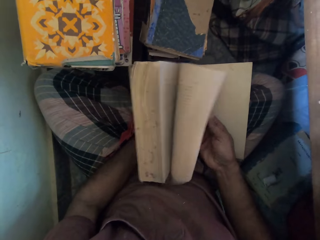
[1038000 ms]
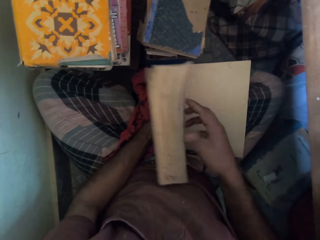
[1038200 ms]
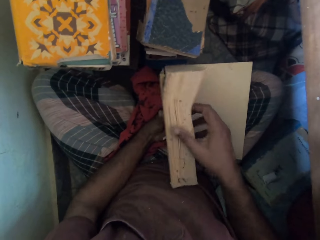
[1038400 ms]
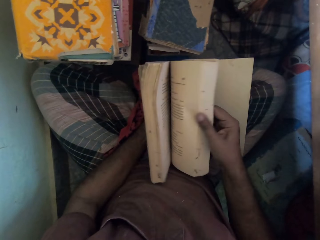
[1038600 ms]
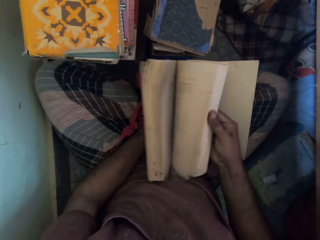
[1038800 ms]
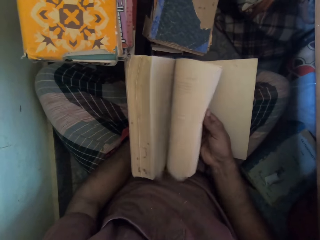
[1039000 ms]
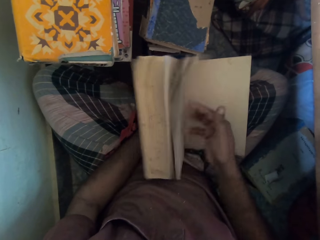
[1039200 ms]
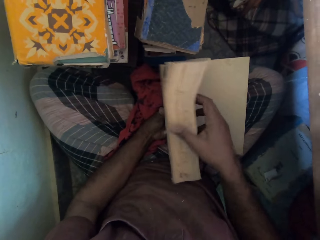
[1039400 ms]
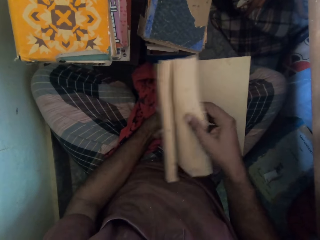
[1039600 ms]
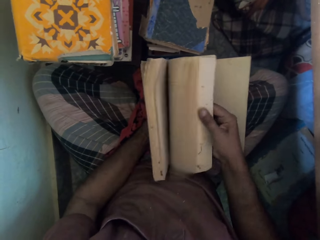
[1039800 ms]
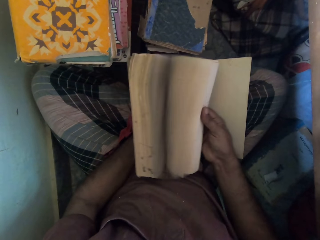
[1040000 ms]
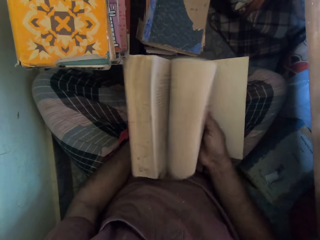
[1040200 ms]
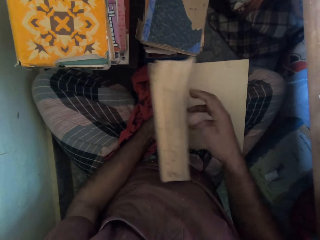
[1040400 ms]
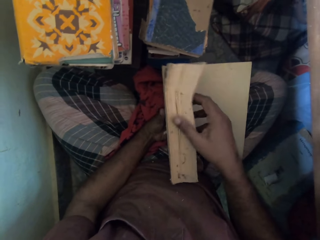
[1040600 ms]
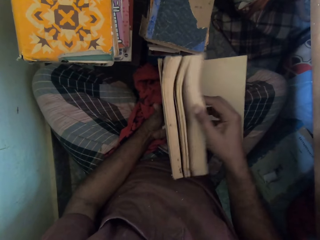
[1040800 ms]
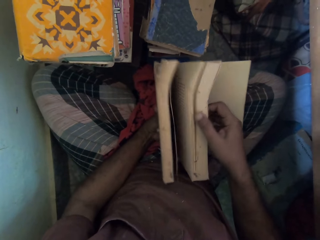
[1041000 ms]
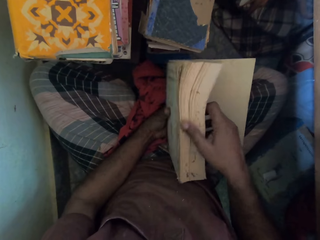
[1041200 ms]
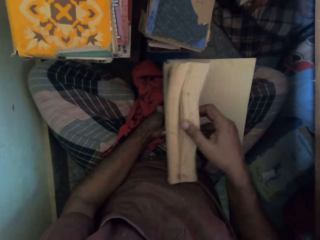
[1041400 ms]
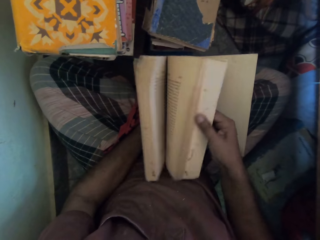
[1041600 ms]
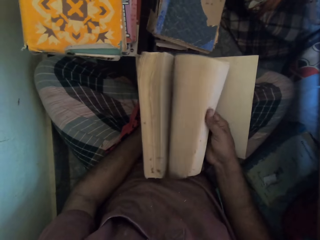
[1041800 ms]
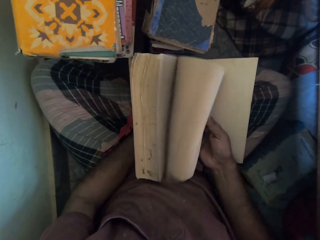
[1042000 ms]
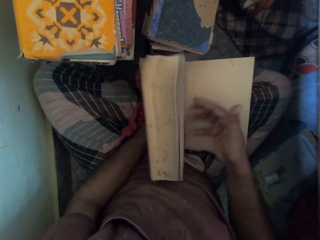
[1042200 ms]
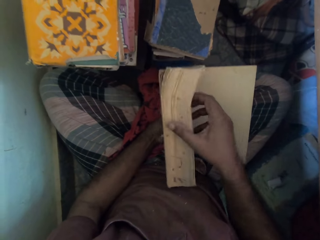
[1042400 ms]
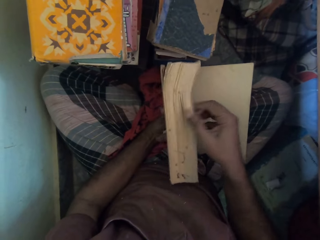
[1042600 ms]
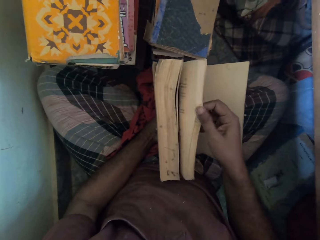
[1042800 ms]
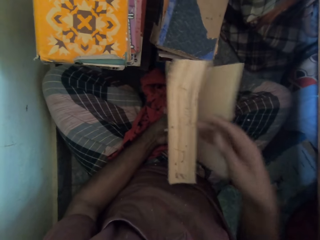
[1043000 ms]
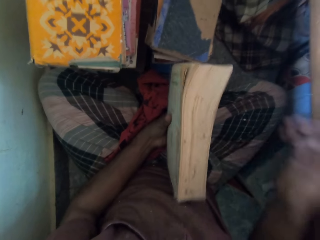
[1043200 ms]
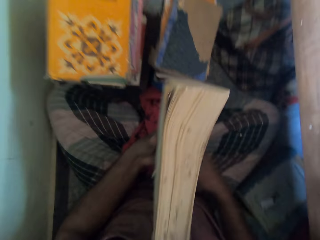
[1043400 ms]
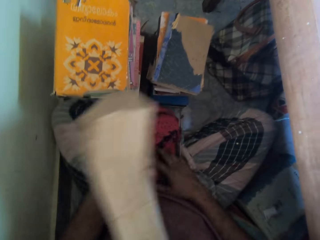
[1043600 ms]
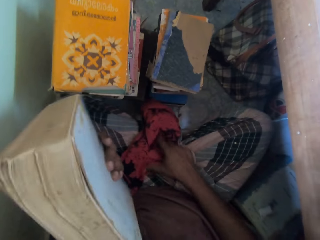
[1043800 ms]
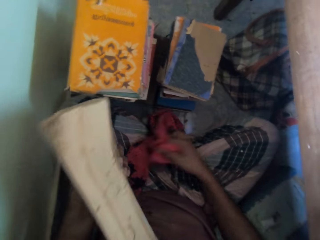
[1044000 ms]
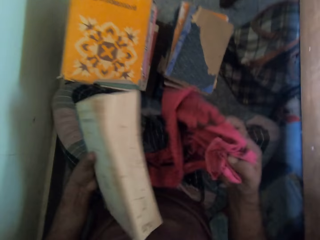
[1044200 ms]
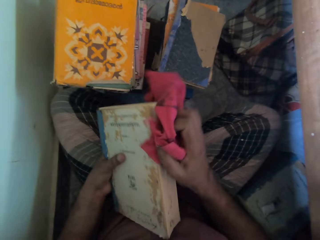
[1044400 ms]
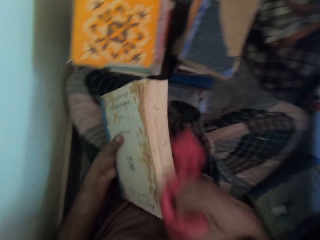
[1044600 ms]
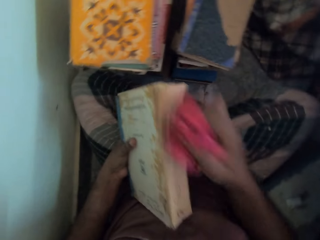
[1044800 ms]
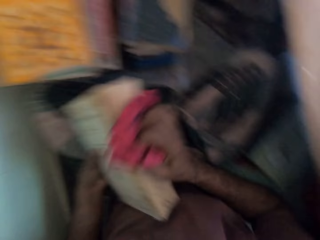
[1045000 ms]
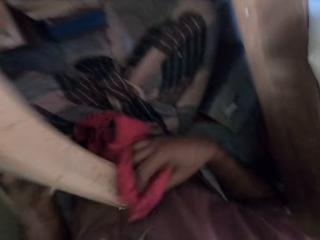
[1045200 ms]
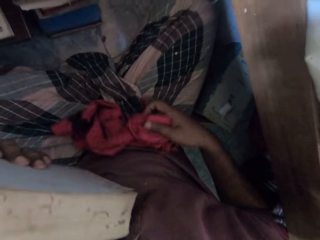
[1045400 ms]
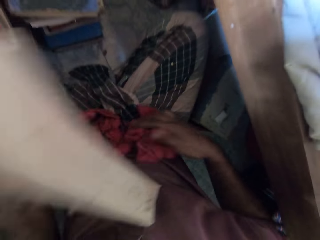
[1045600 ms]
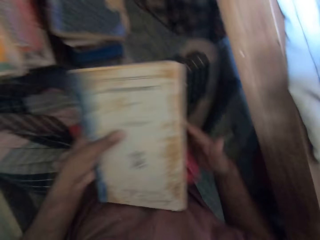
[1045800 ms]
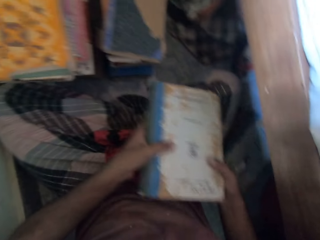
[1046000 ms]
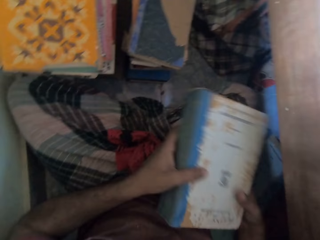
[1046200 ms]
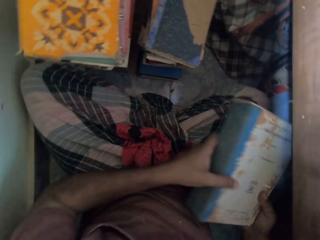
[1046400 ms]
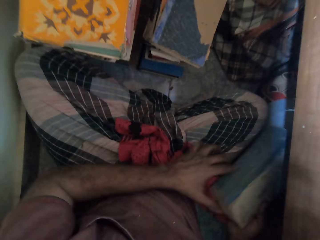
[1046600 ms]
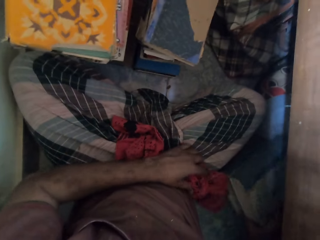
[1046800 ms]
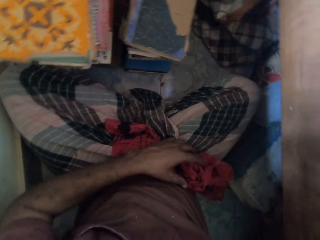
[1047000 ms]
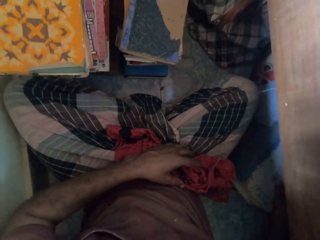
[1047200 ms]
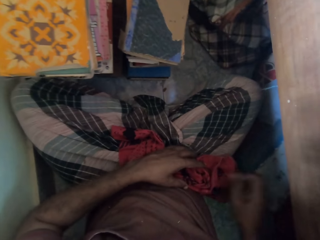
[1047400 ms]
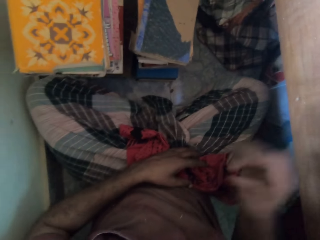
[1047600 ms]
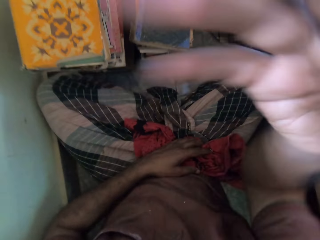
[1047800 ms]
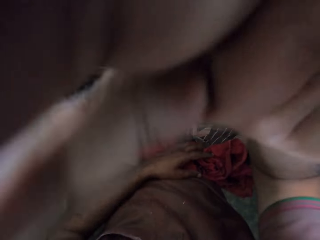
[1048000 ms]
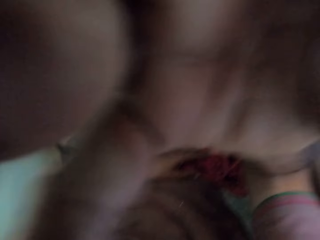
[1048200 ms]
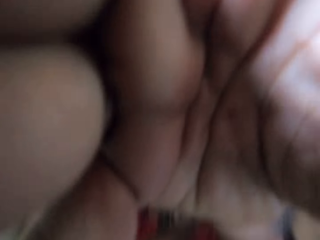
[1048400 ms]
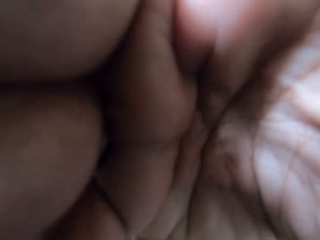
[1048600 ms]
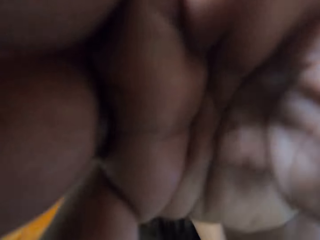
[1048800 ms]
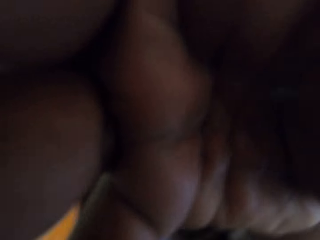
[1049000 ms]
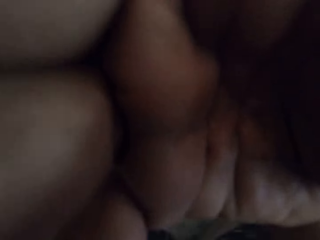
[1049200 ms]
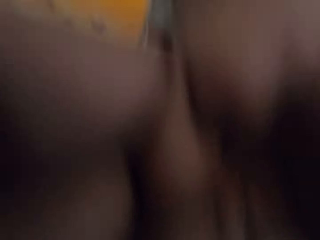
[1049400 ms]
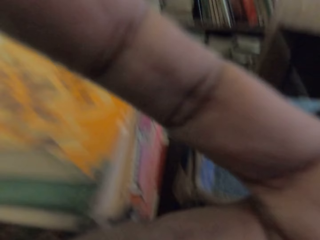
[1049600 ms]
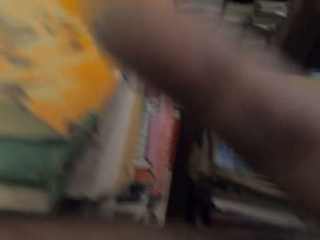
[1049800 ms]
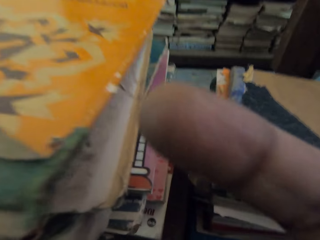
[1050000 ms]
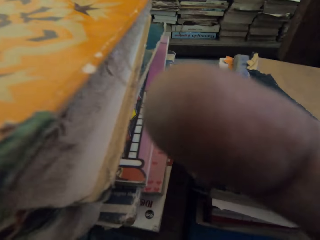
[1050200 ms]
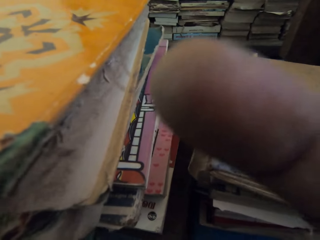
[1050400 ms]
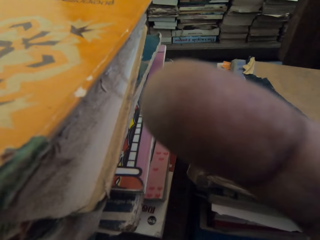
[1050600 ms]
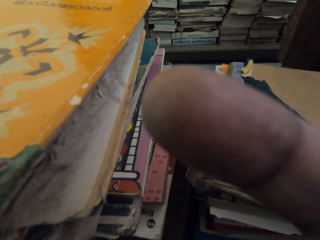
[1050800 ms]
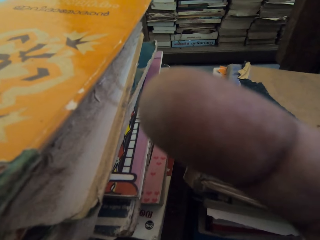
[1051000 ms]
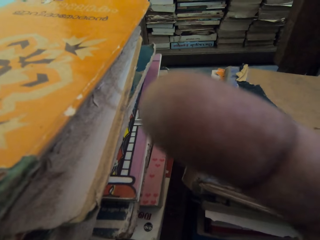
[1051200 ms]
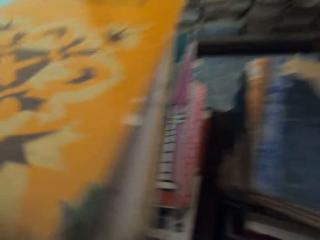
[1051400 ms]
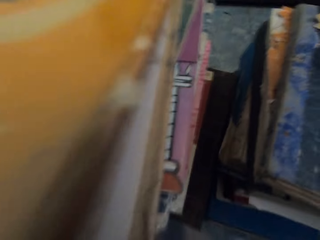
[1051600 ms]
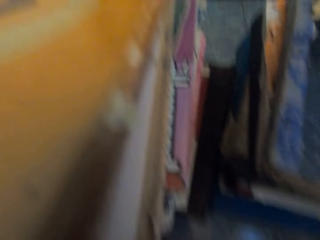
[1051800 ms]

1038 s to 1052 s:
The camera wearer flips a page of the book. He picks the rag from the floor with his right hand. He cleans the book with the rag in his right hand. He drops the rag on his lap with his right hand. He drops the book on the floor with his right hand. He adjusts his camera with his right hand. He raises his hand.

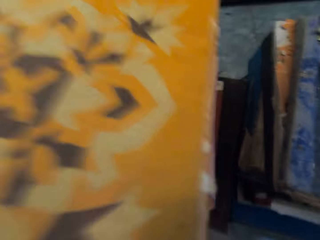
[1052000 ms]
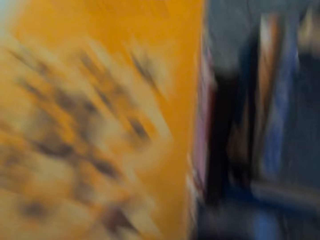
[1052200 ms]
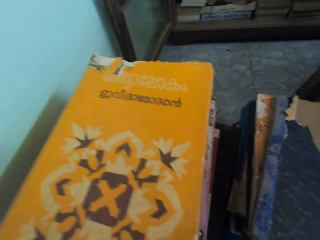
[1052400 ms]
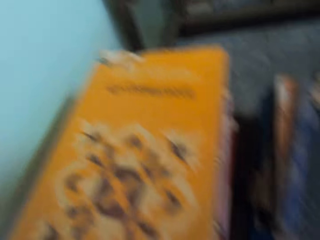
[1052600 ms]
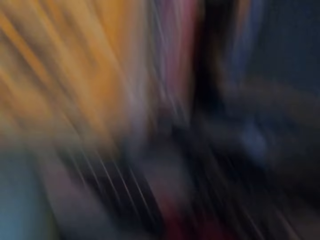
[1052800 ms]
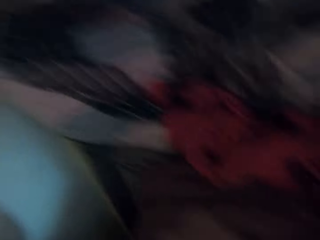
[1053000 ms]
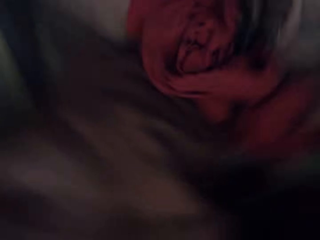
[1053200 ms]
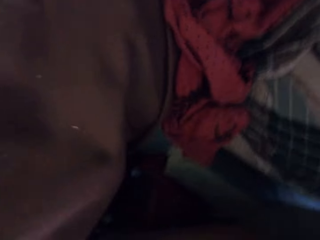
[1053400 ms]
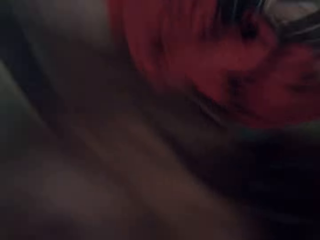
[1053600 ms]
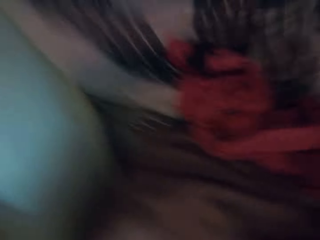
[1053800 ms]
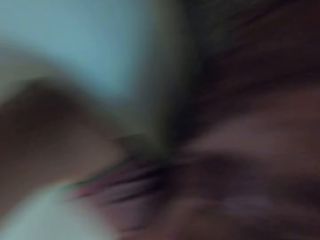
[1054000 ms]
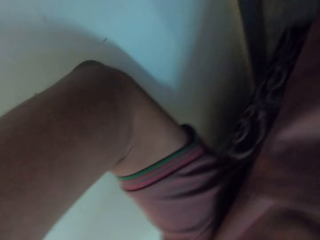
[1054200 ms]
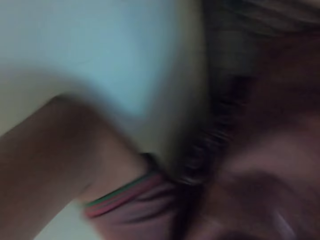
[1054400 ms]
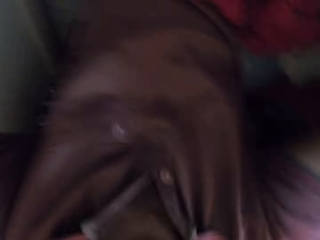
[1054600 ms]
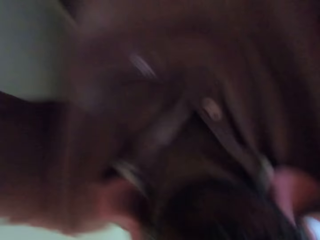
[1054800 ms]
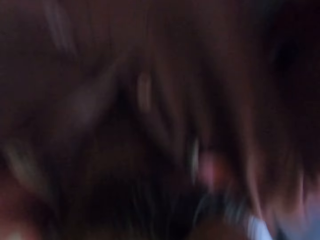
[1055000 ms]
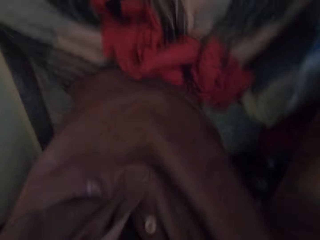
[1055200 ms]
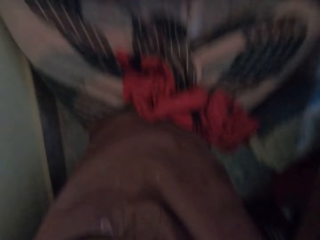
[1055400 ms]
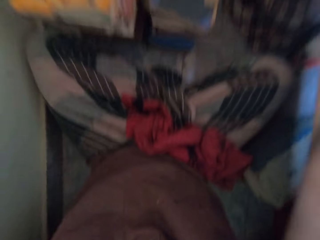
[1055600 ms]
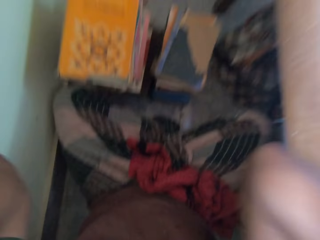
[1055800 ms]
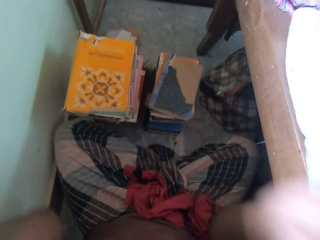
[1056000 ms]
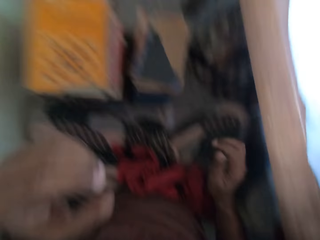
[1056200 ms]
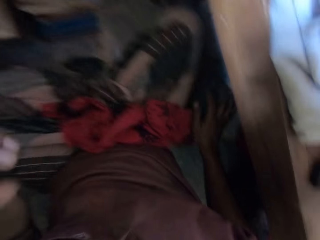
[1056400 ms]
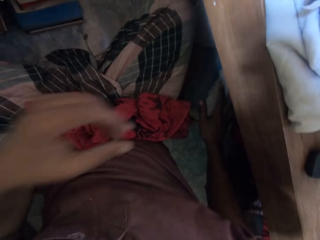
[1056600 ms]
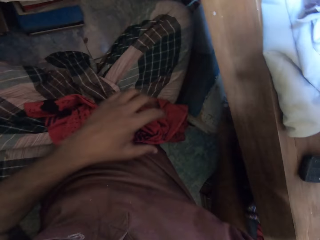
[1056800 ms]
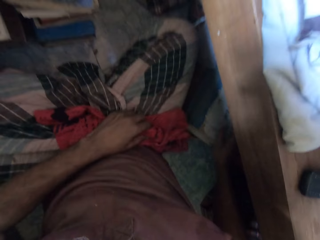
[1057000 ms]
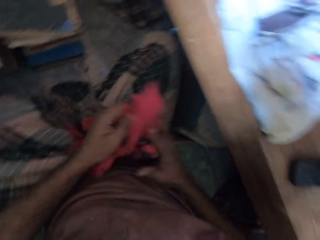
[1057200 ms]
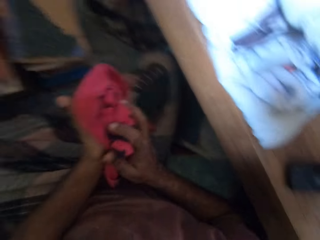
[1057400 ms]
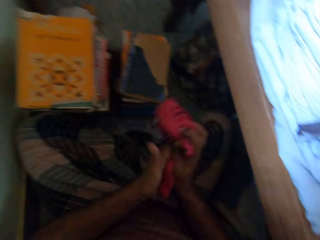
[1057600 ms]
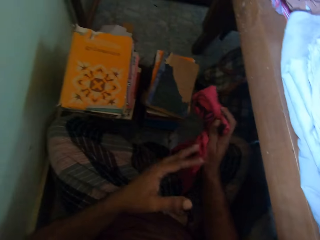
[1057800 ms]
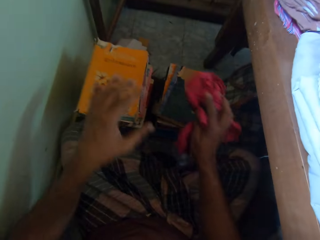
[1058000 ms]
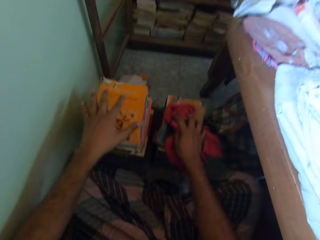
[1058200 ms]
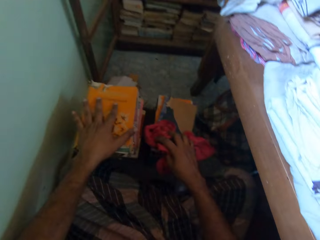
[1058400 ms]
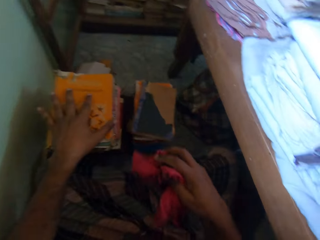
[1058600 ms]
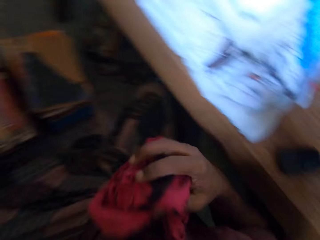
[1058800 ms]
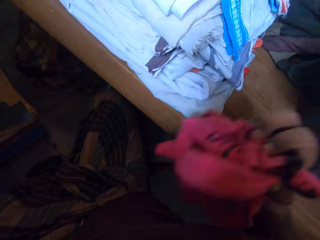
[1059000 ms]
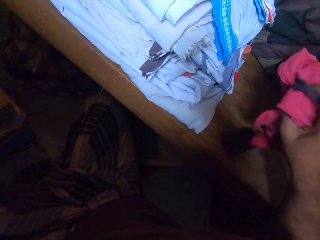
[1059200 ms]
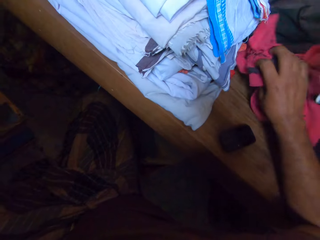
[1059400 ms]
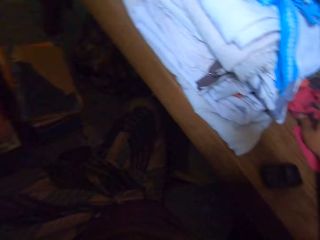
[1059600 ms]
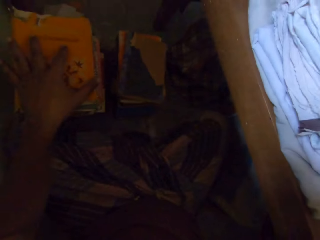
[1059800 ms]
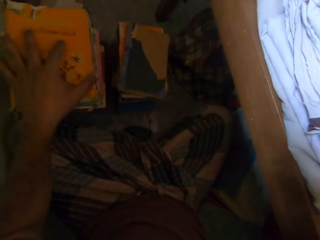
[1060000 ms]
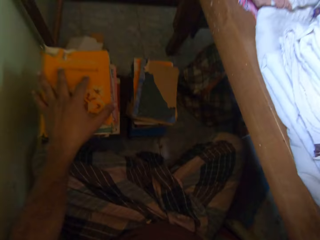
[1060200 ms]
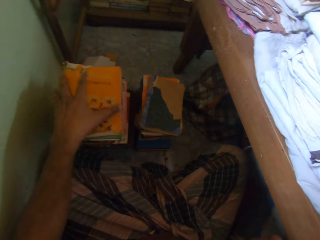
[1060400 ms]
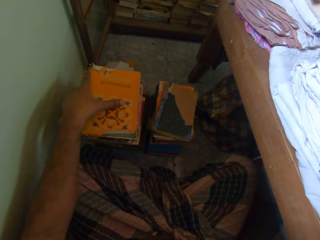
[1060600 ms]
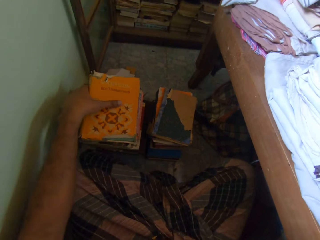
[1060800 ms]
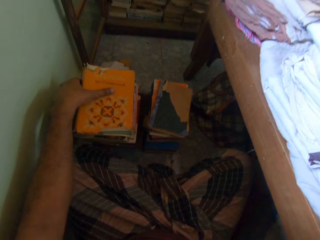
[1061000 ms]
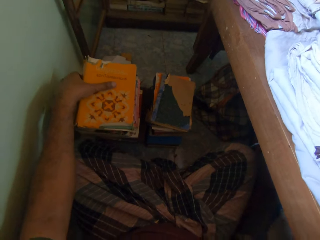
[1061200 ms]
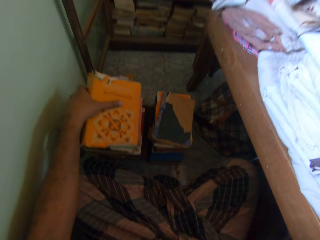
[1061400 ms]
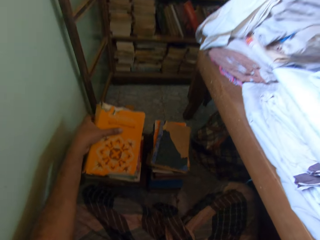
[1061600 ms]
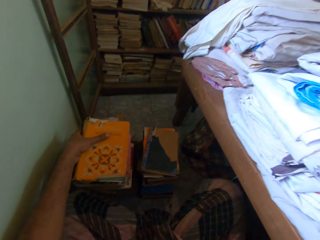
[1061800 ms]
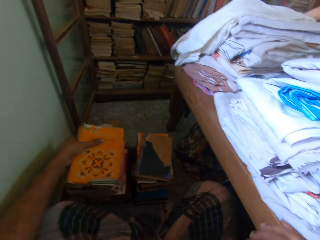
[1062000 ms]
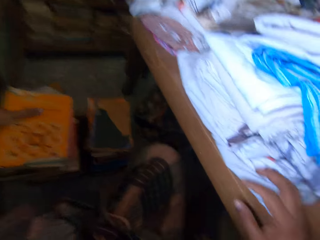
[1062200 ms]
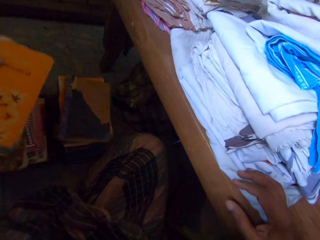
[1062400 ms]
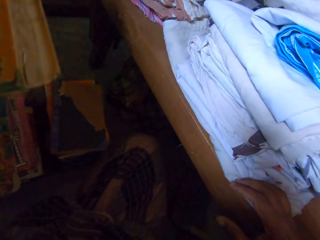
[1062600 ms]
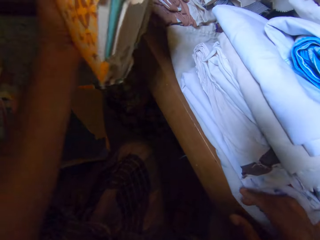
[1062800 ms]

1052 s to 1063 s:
The camera wearer adjusts his head camera with his hands. He picks the rag from his lap with his left hand. He cleans his hands with the rag. He puts his left hand on the stack of books. He cleans the stack of books with the rag in his right hand. He drops the rag on the floor with his right hand. He picks a book from the stack with his left hand.
